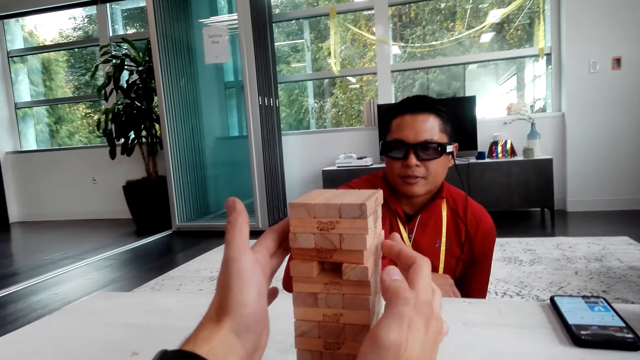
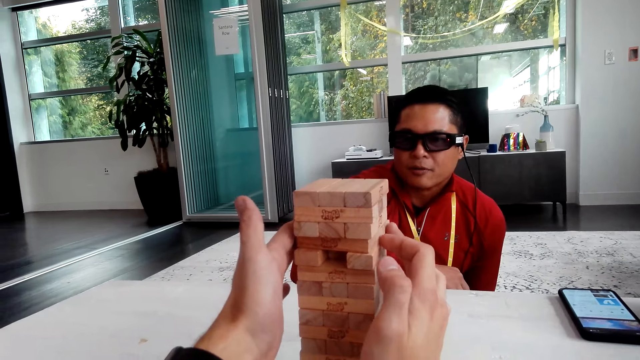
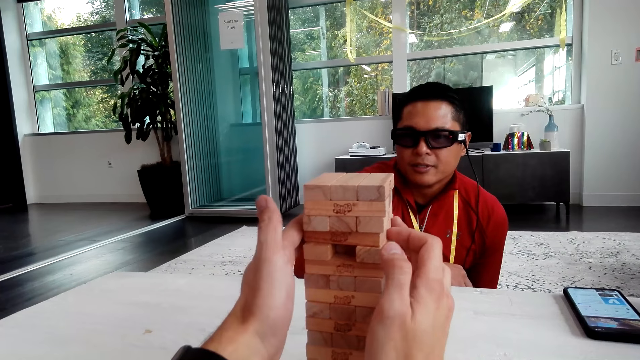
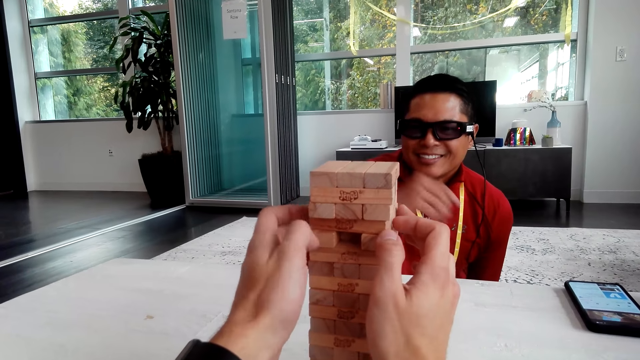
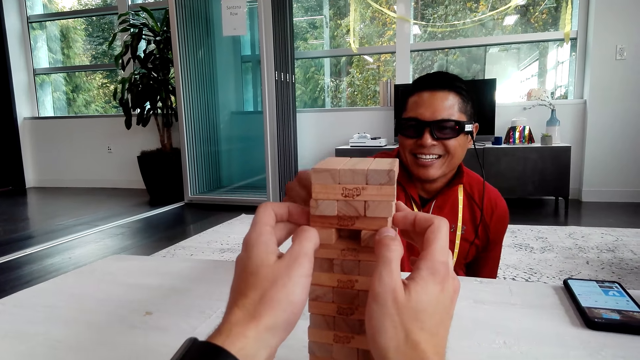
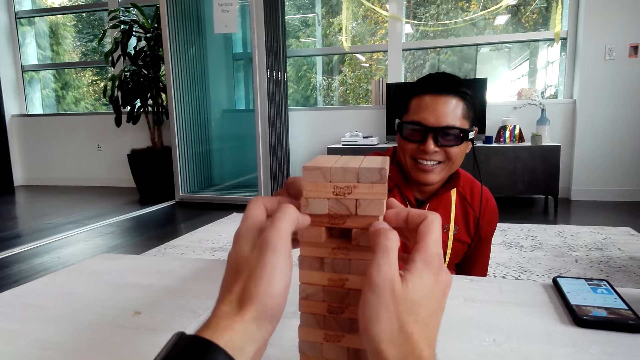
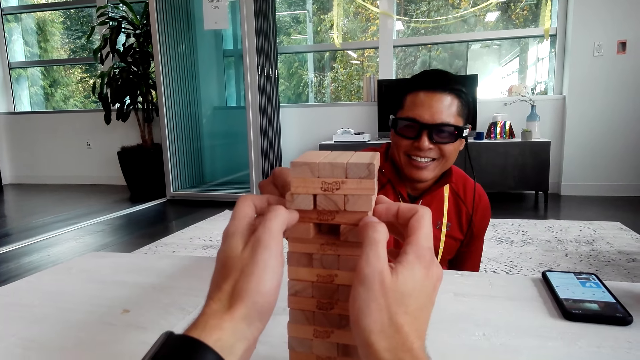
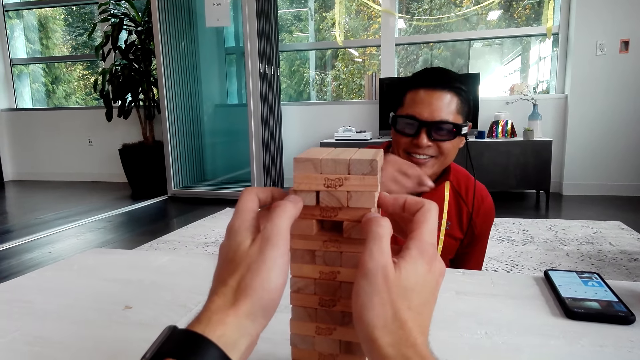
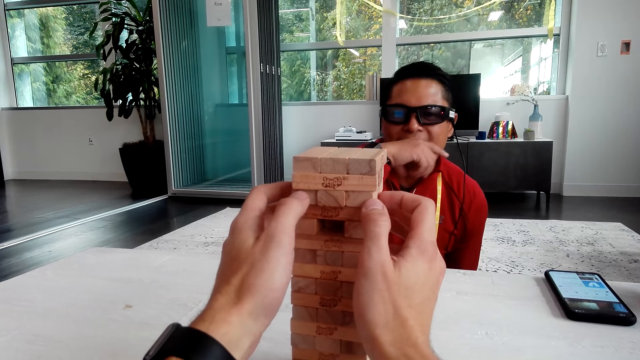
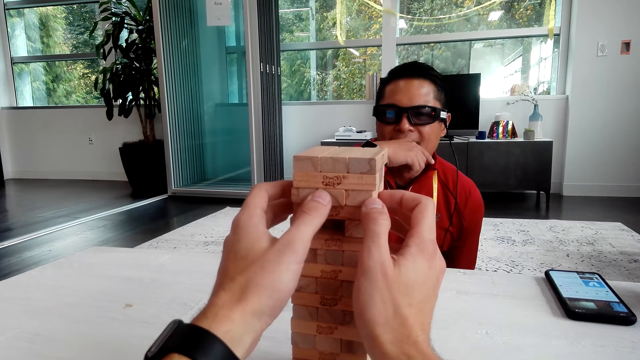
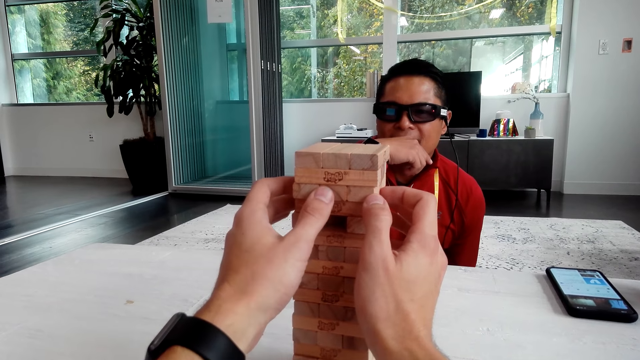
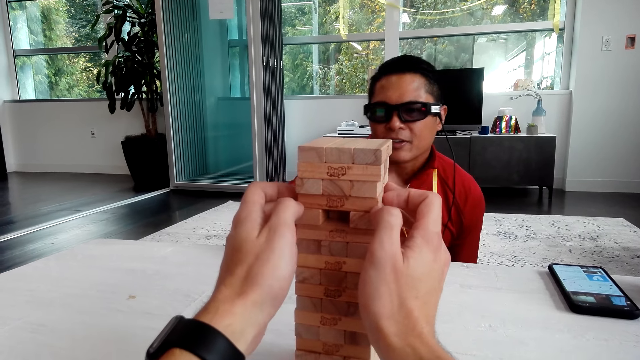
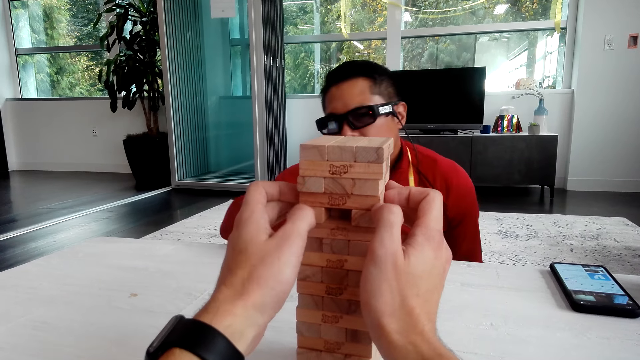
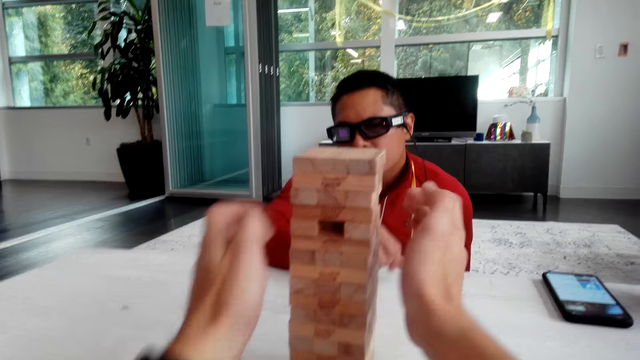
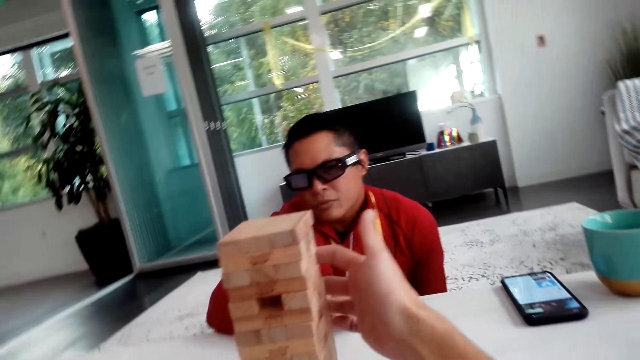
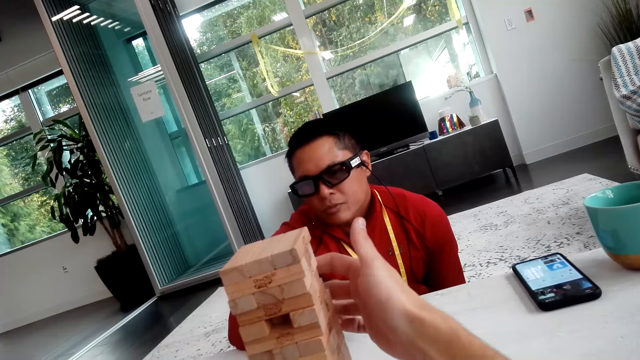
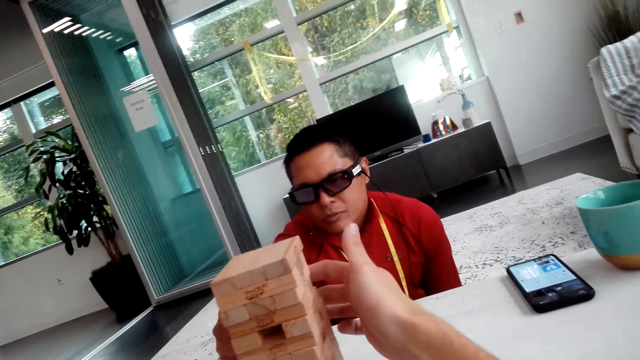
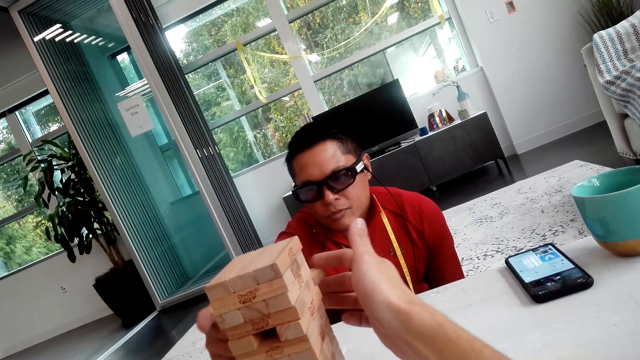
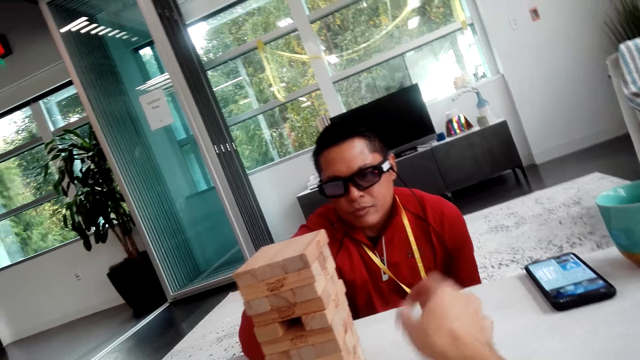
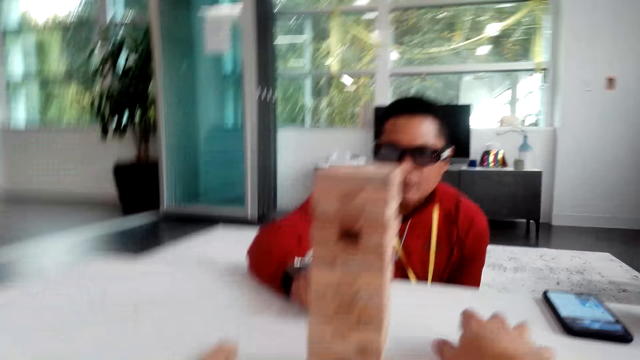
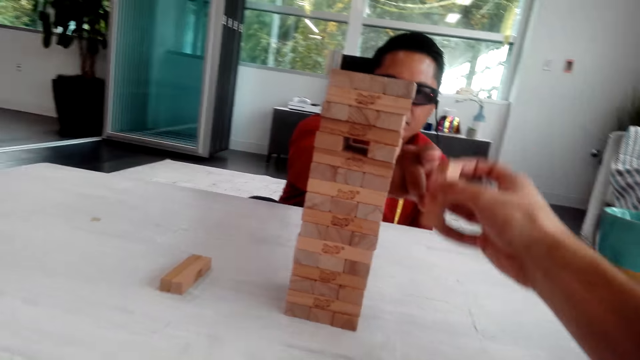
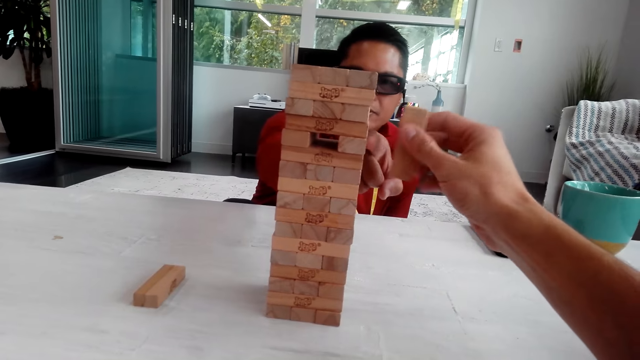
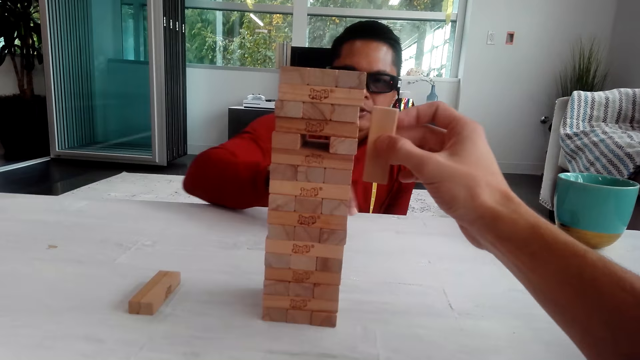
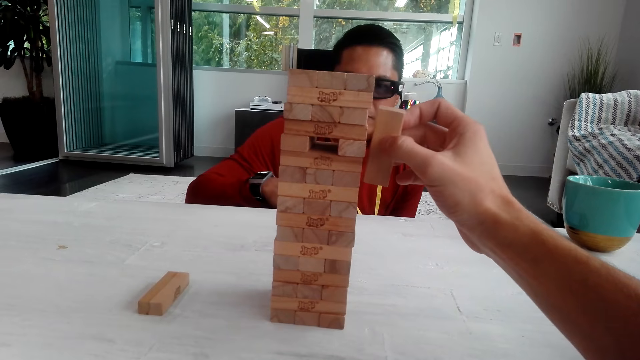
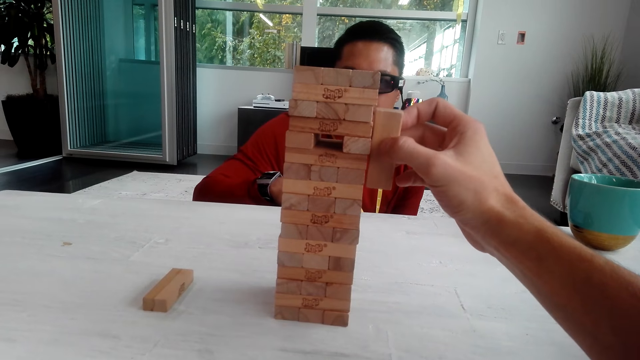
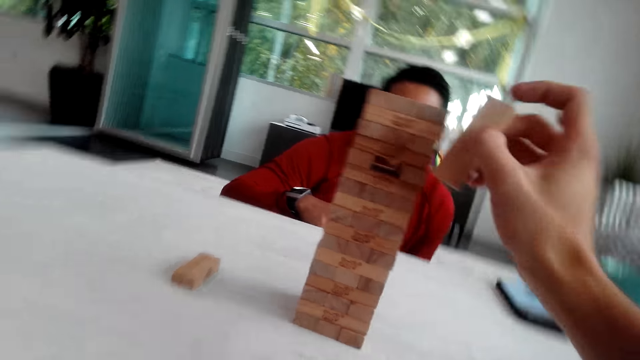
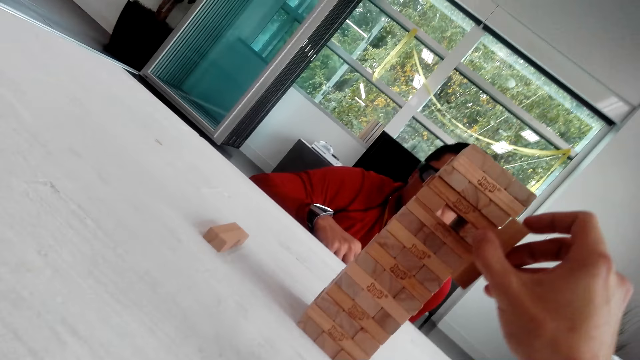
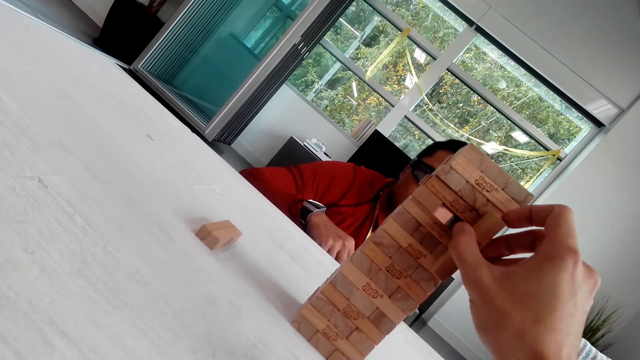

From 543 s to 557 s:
The camera wearer aligns the wooden blocks or jenga. A man moves his hand. The camera wearer pulls the wooden block. They drop the jenga. They pick the wooden block. The man gestures with his hand. The camera wearer aligns the wooden blocks.

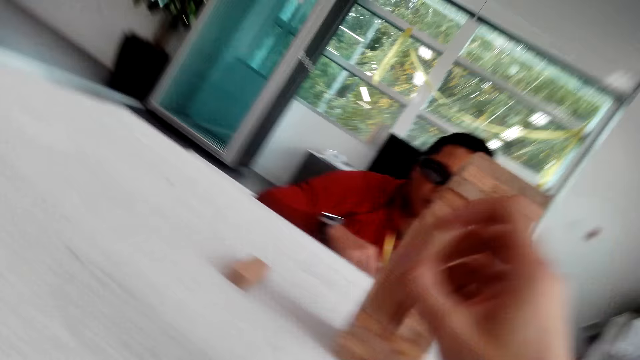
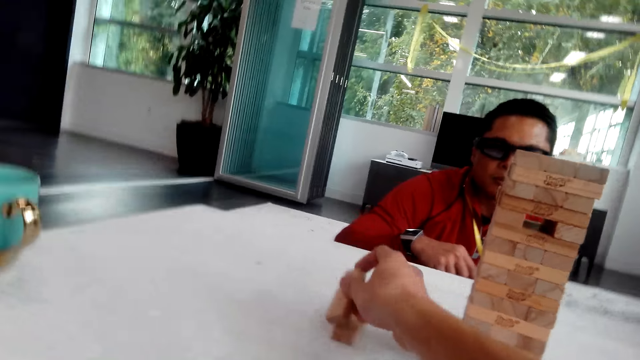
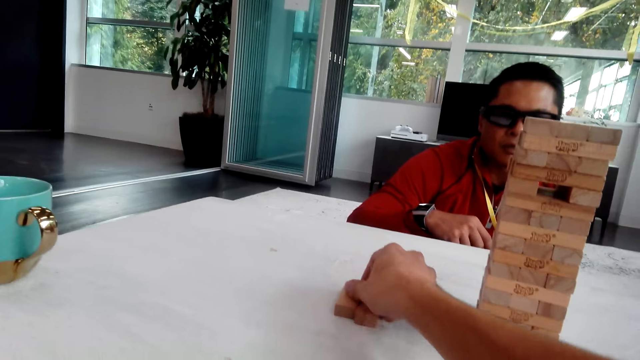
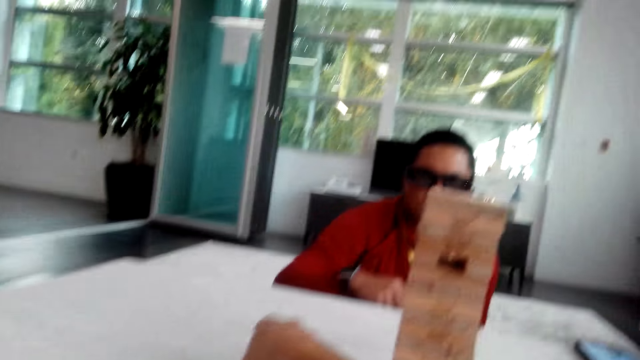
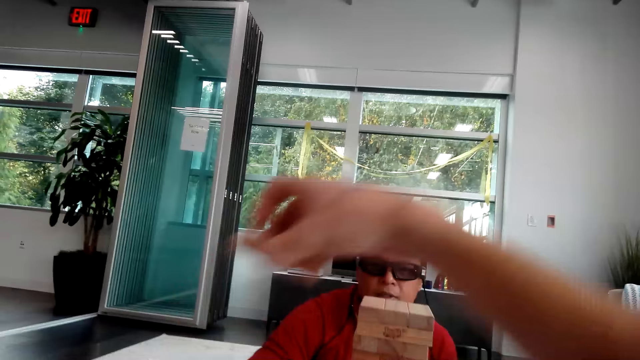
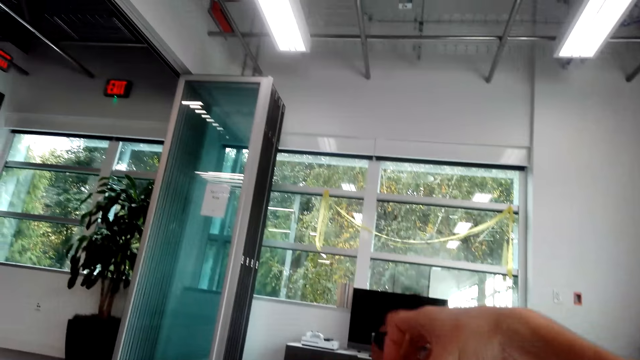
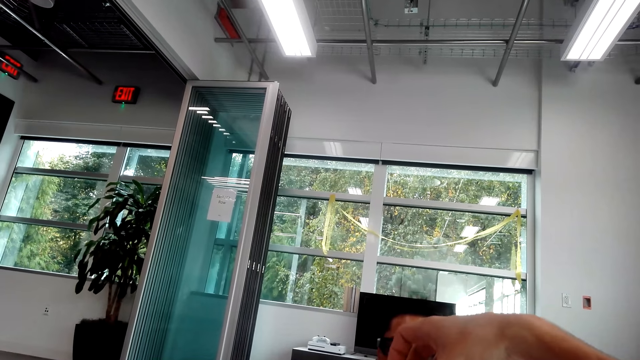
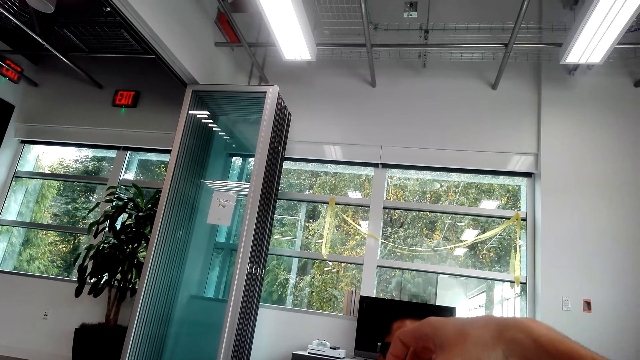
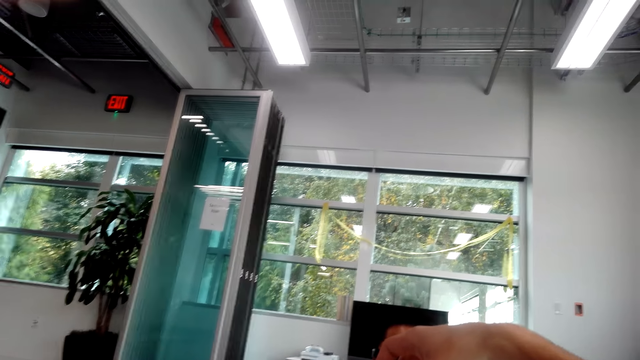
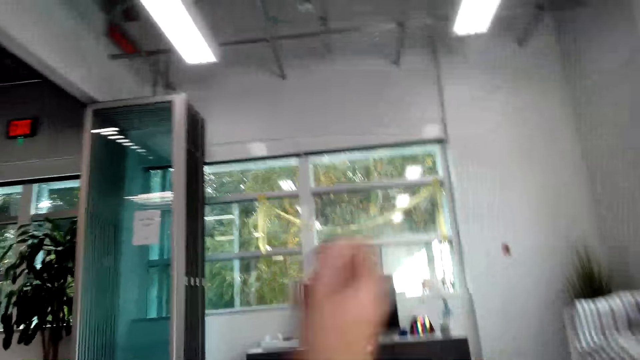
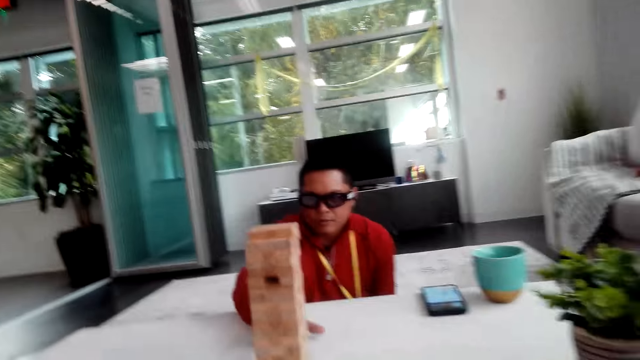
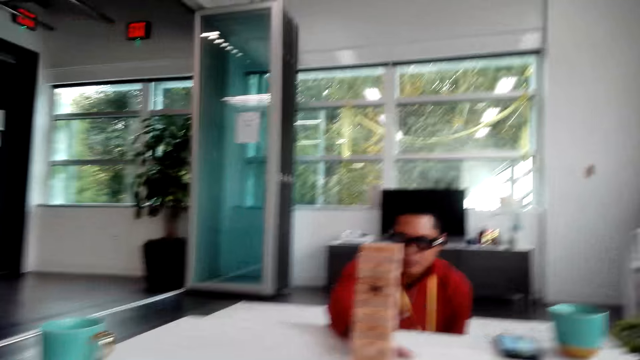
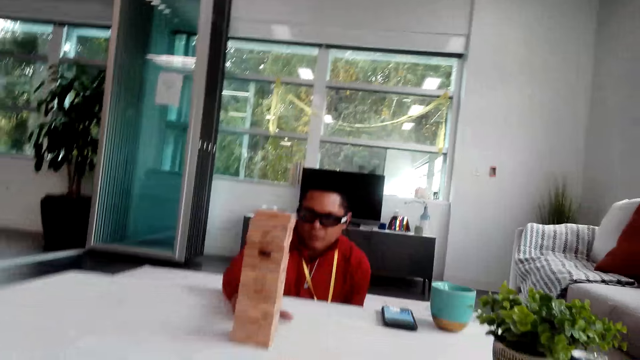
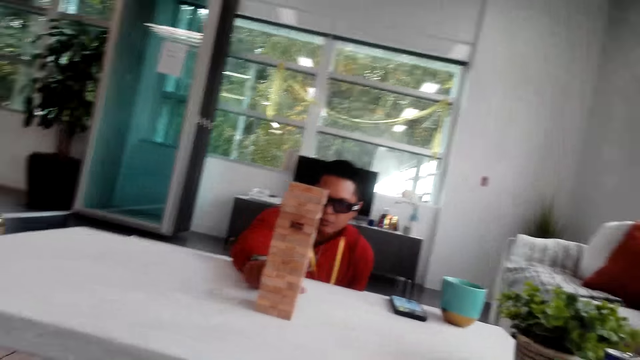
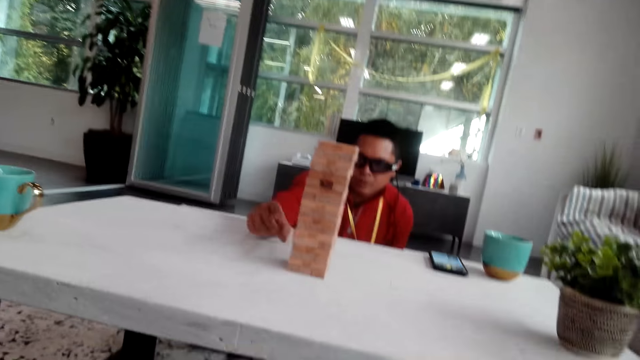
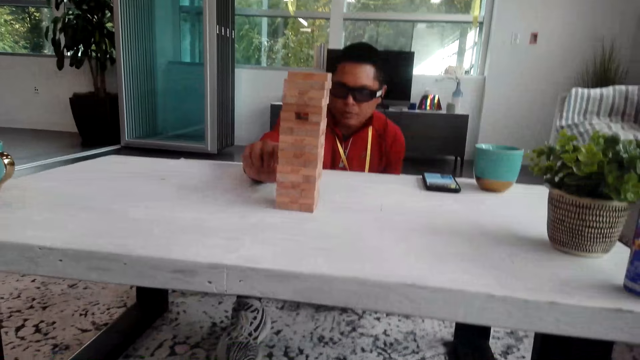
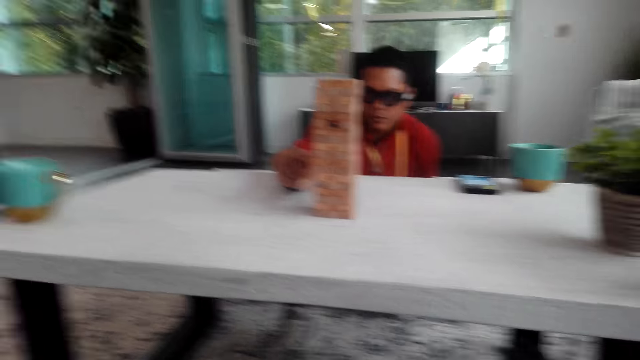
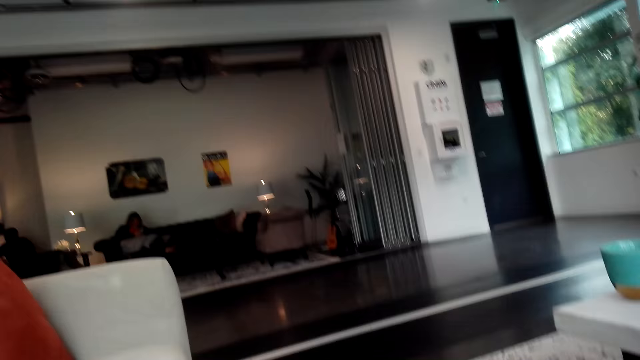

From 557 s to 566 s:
The camera wearer picks the wooden blocks or jenga. They drop the jenga. They put the wooden blocks on the tower. They look at the tower. A man pulls the jenga.
